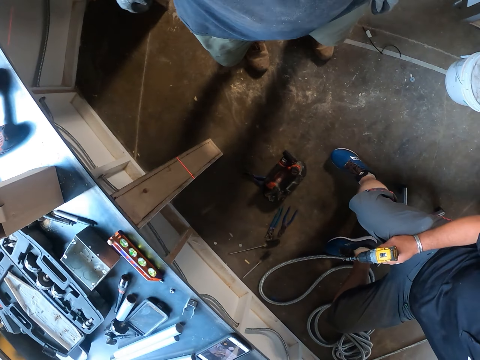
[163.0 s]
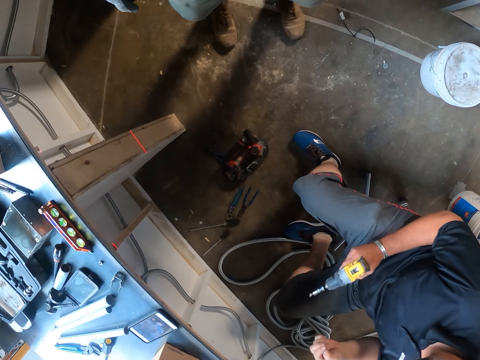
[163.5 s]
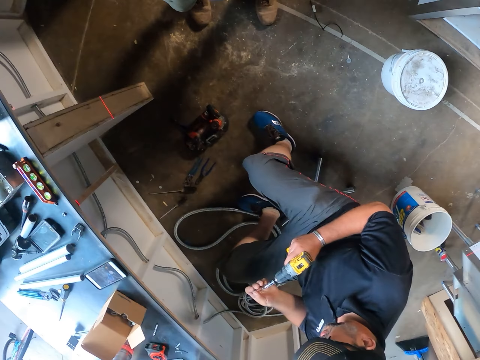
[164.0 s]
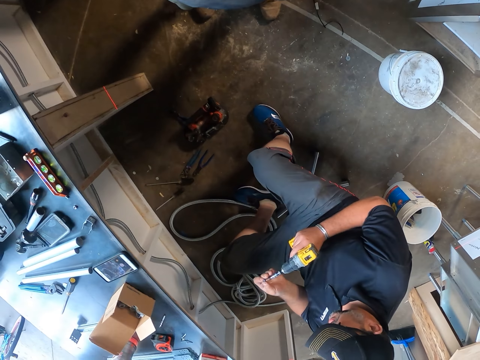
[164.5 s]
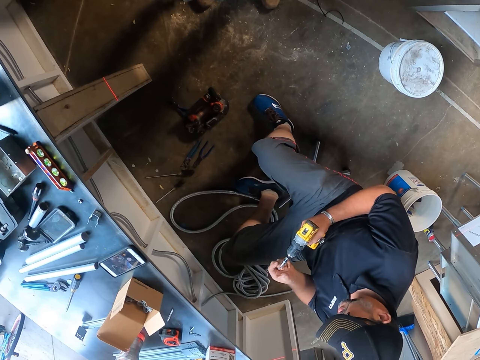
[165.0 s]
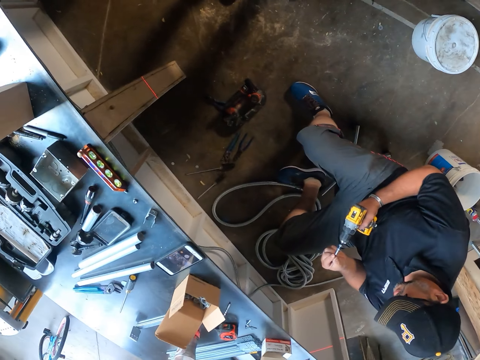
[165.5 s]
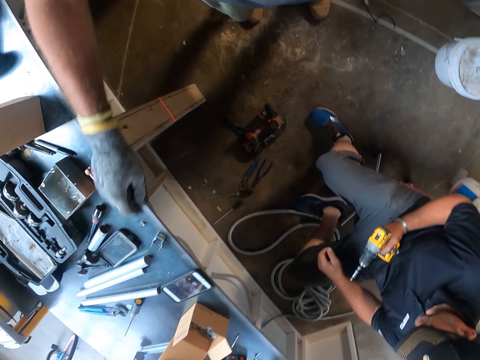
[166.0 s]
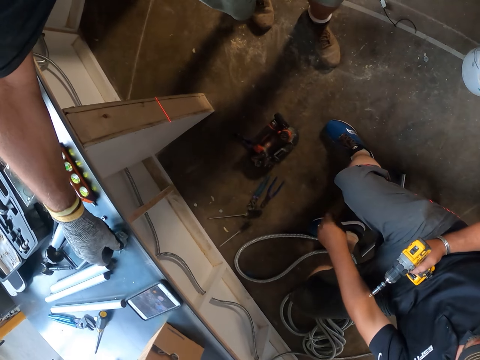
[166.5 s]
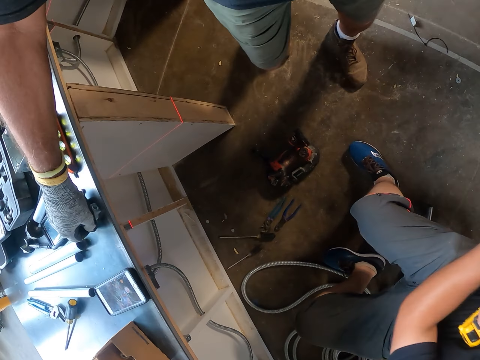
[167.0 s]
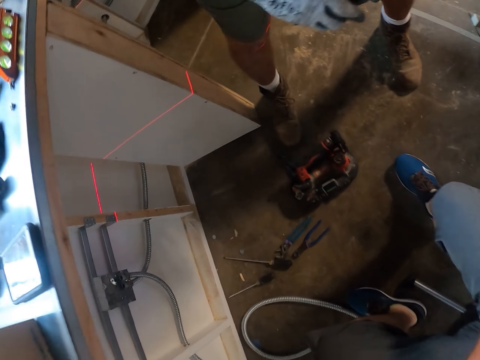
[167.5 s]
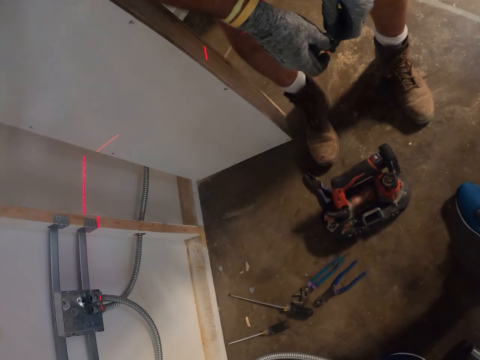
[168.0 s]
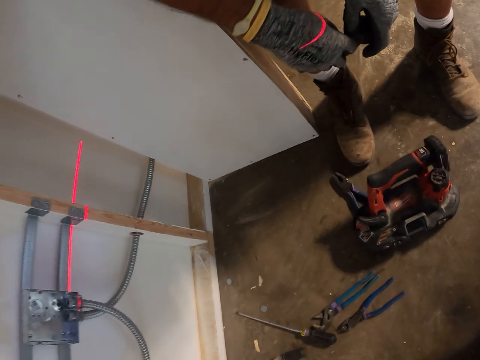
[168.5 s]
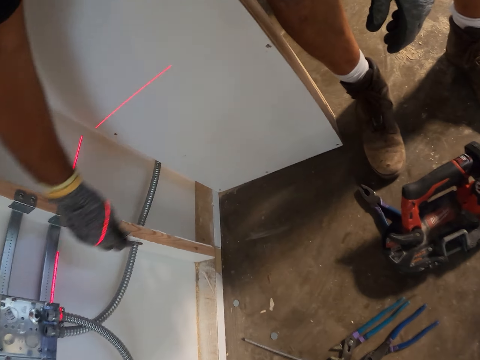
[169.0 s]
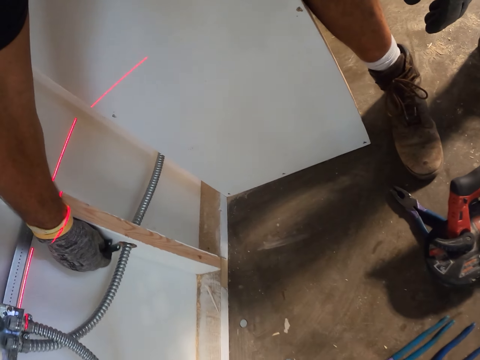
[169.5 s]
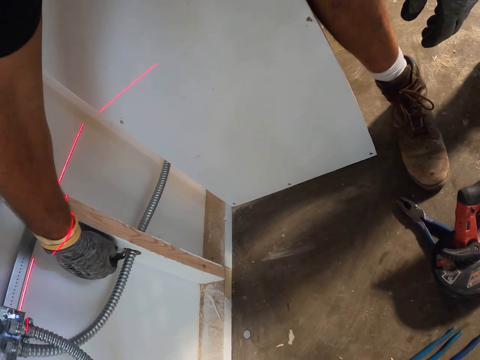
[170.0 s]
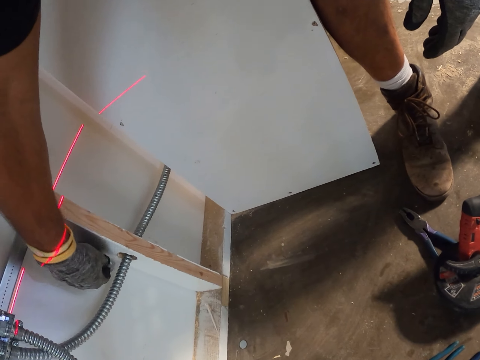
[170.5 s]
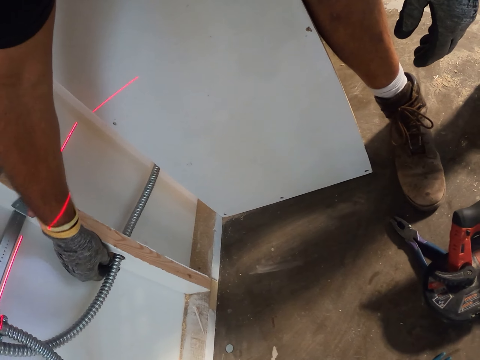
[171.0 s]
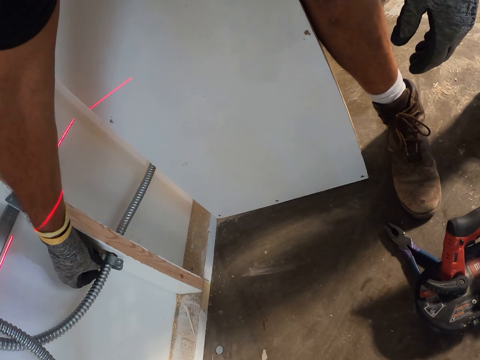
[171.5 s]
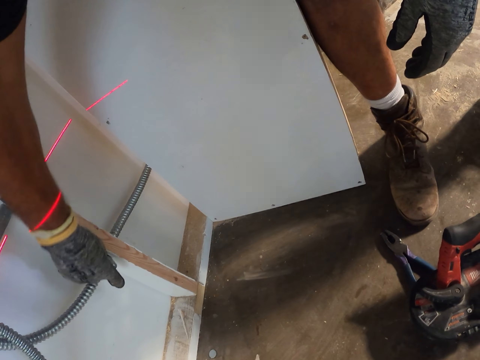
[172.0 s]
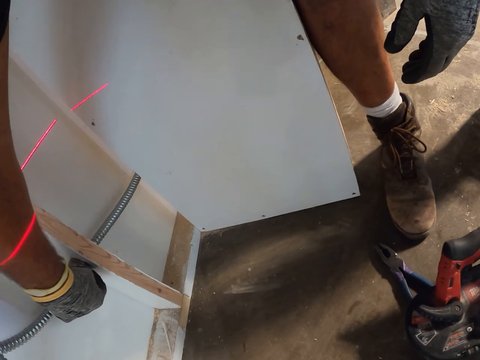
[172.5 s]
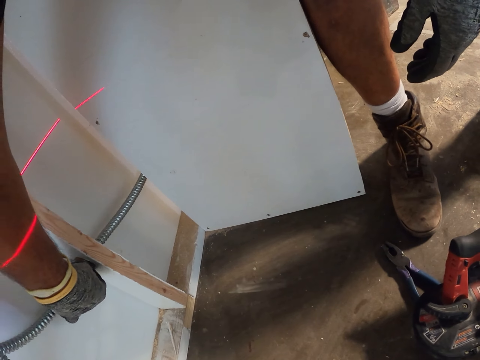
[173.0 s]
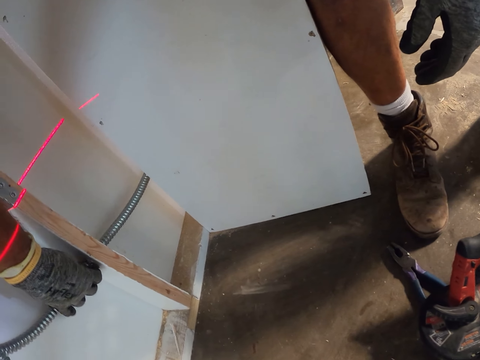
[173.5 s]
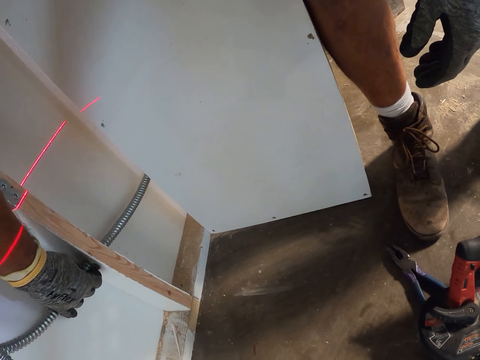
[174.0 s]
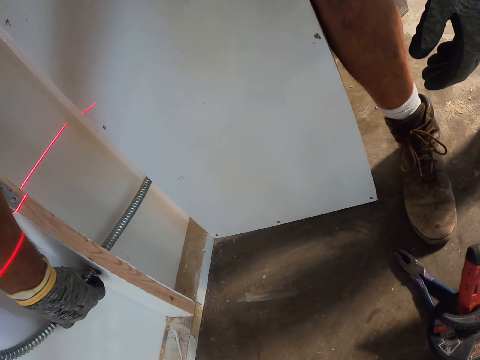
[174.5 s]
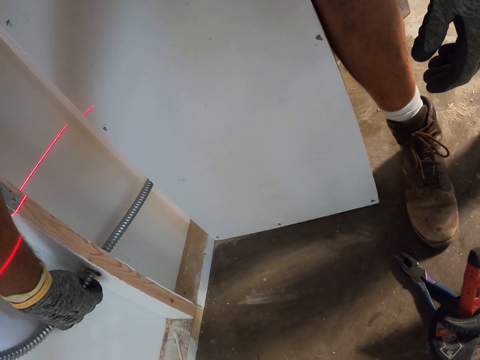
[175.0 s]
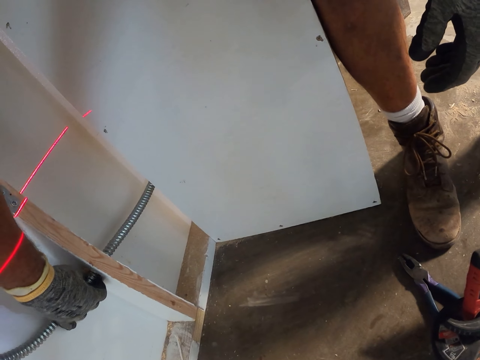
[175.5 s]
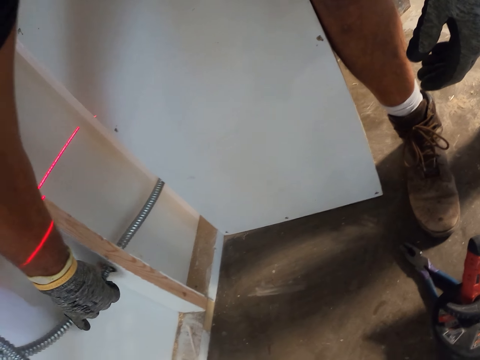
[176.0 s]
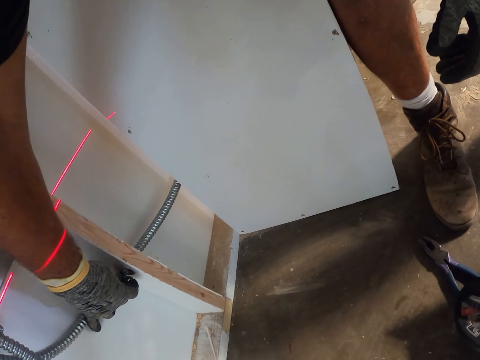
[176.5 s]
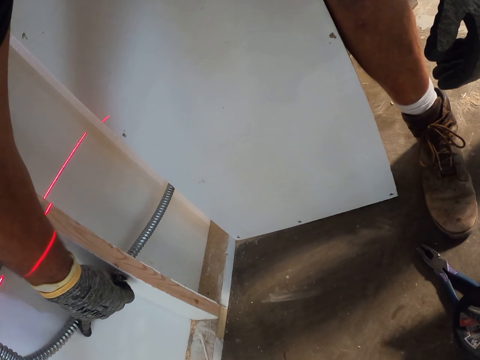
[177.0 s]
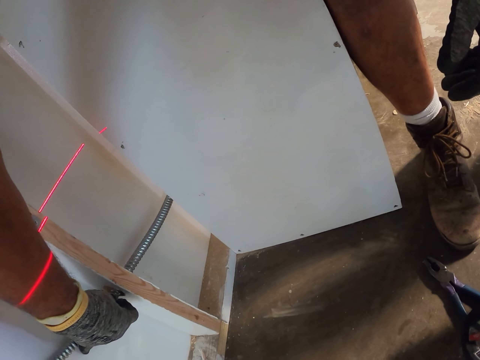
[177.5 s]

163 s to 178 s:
The camera wearer looks around. They pick up an object. They fix the object on the wire cable. They hold the cable with something.

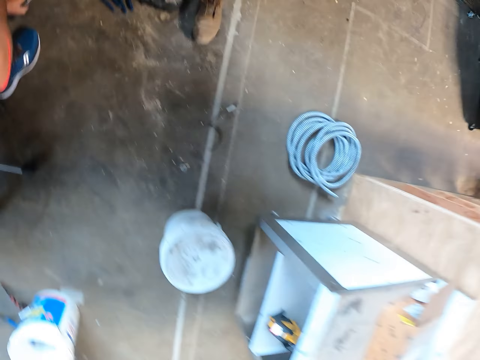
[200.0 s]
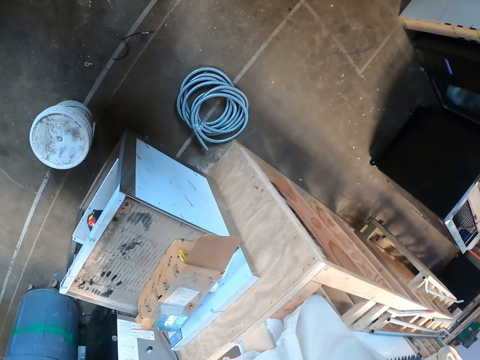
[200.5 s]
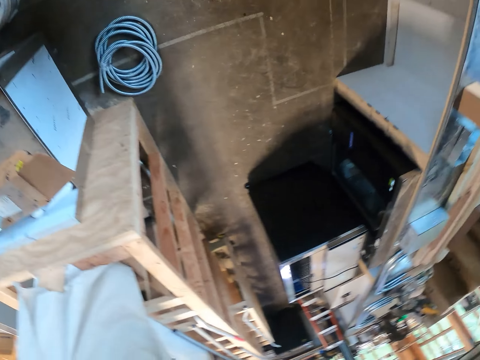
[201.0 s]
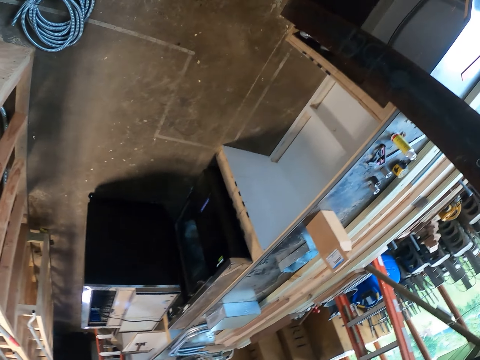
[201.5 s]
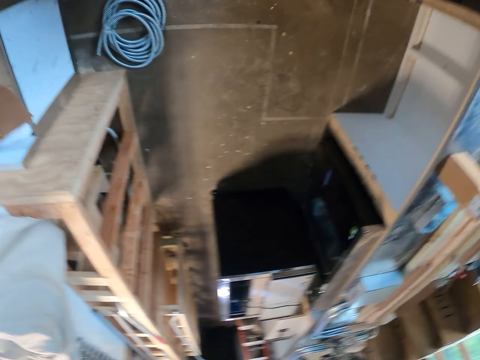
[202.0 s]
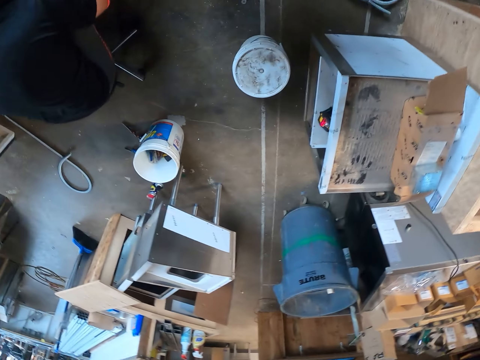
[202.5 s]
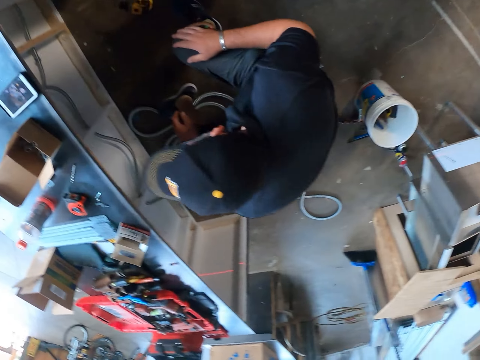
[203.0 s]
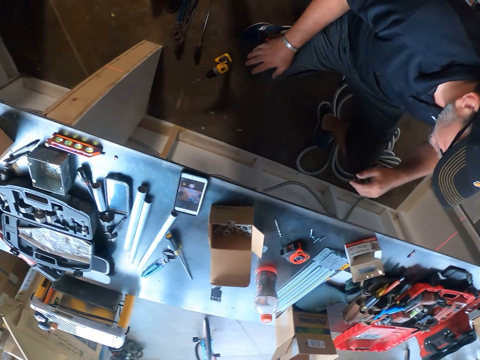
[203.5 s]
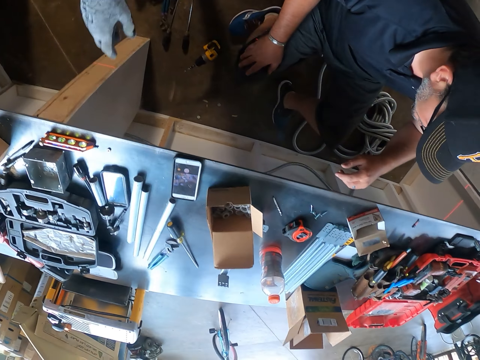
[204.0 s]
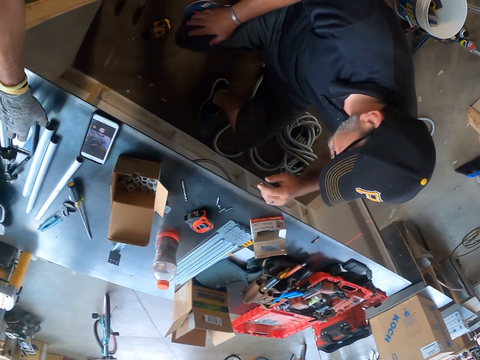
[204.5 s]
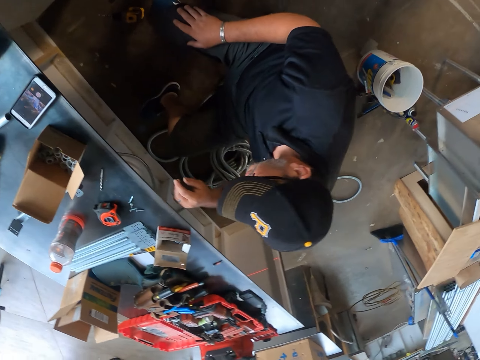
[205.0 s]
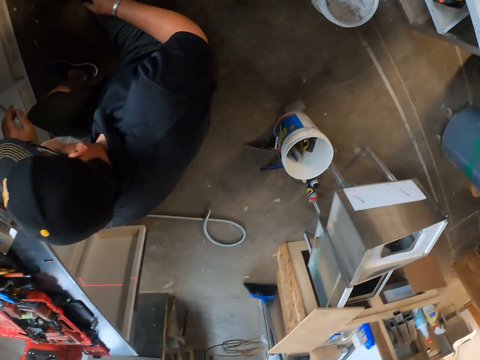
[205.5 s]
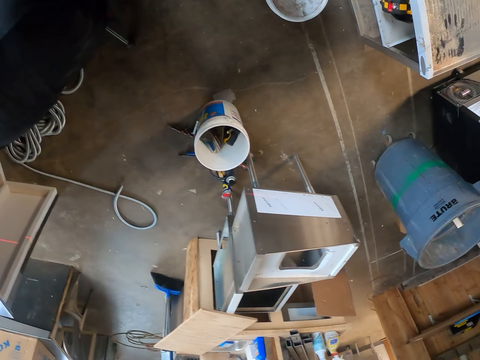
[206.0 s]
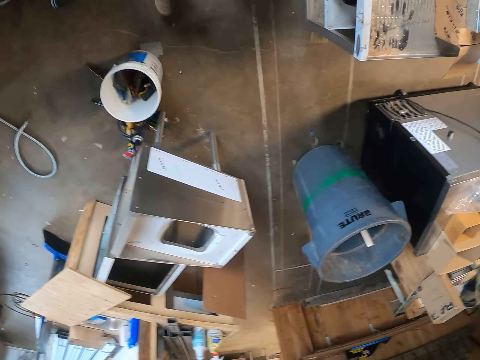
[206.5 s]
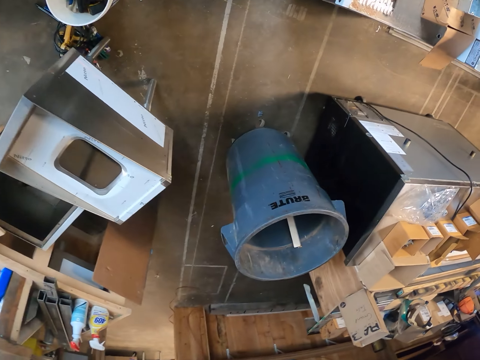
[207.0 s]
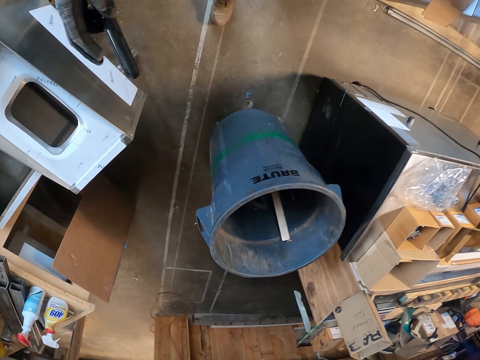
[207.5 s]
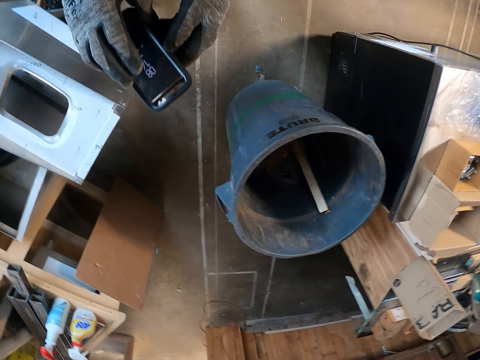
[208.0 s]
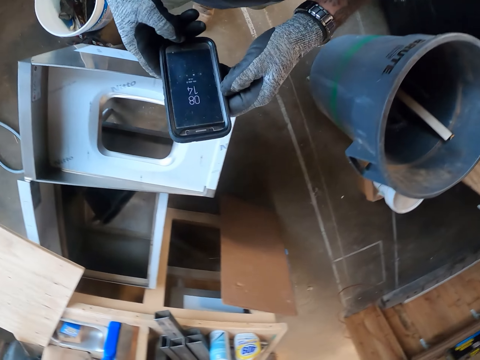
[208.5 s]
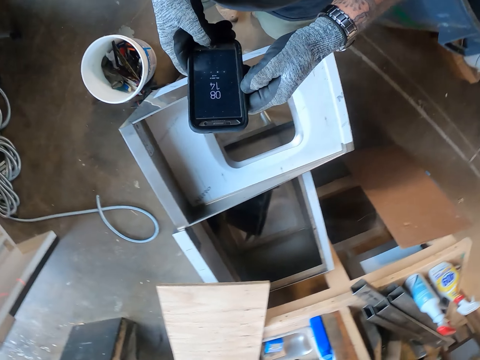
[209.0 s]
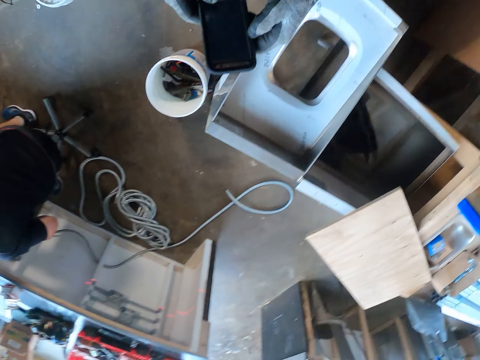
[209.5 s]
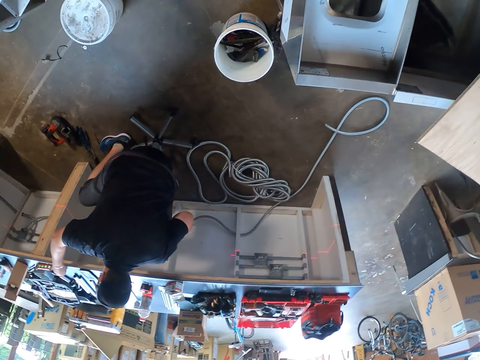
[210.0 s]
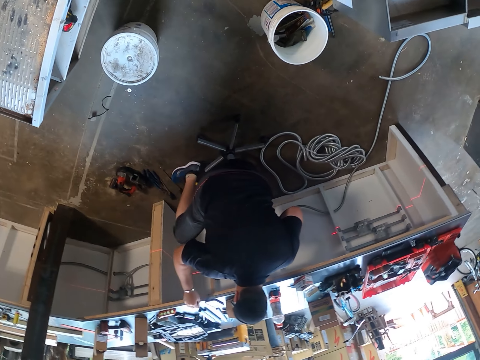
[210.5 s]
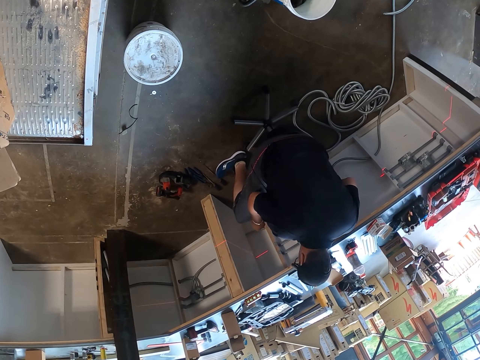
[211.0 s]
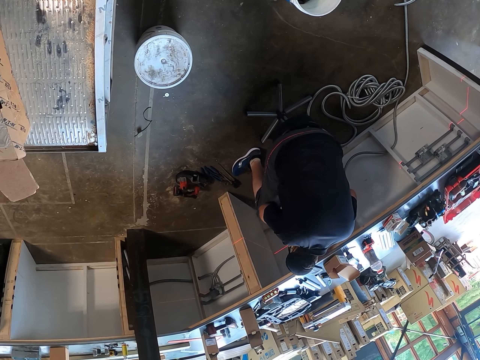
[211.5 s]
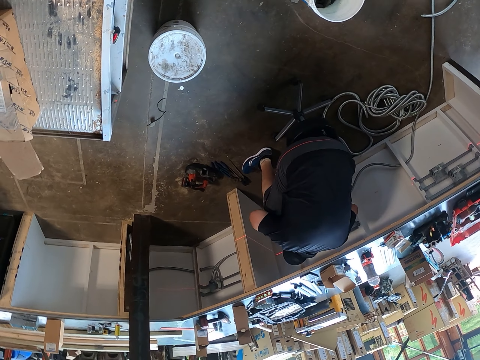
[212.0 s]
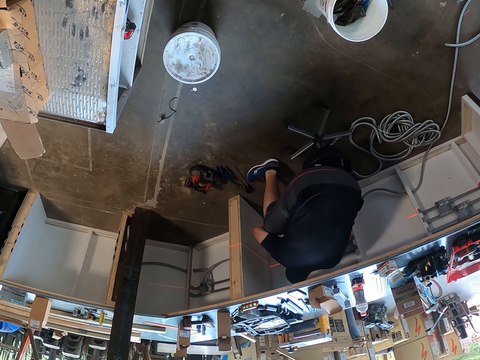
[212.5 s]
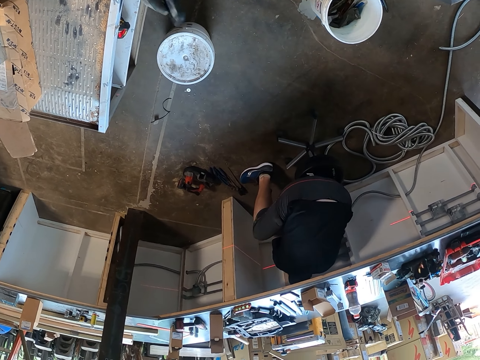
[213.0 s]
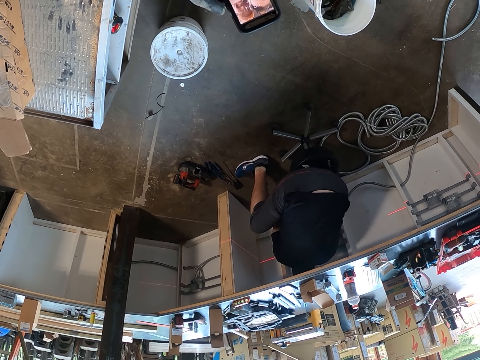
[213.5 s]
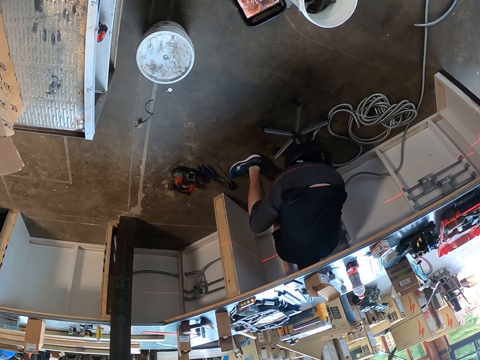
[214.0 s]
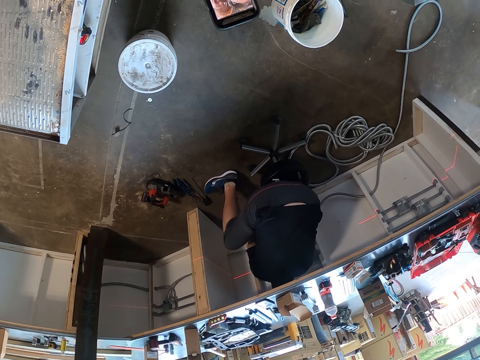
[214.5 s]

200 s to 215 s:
The camera wearer walks around. They pick up the phone. They operate the phone and tap the phone.
